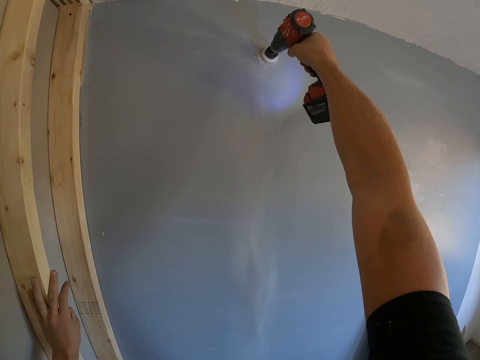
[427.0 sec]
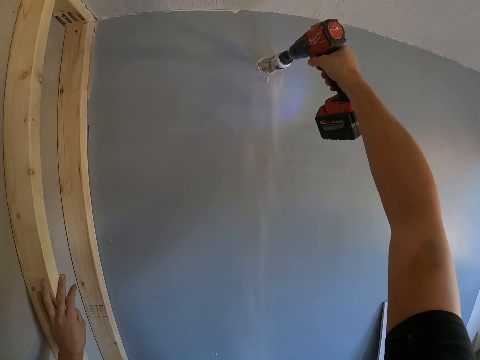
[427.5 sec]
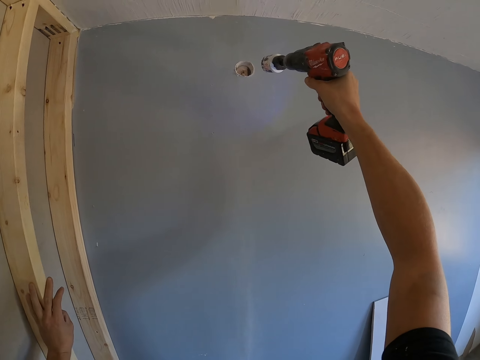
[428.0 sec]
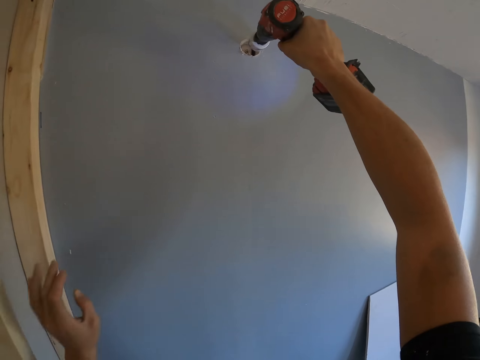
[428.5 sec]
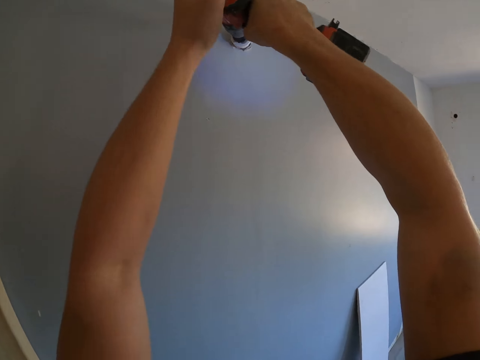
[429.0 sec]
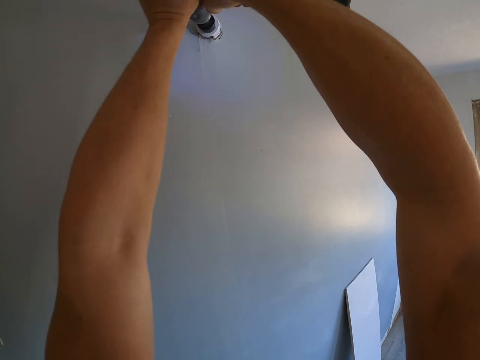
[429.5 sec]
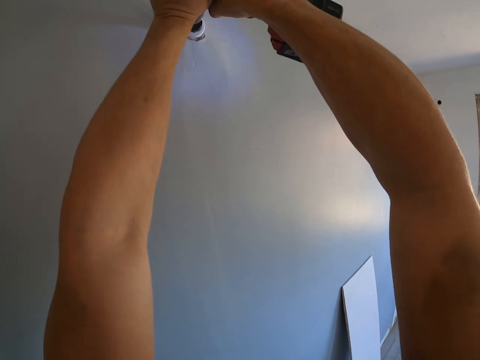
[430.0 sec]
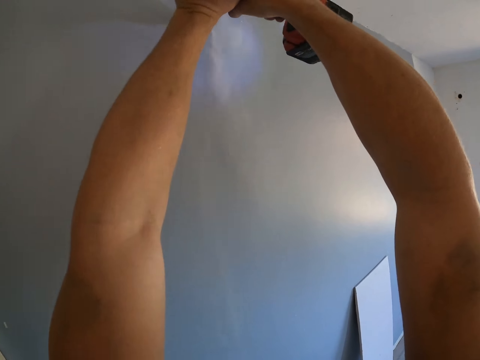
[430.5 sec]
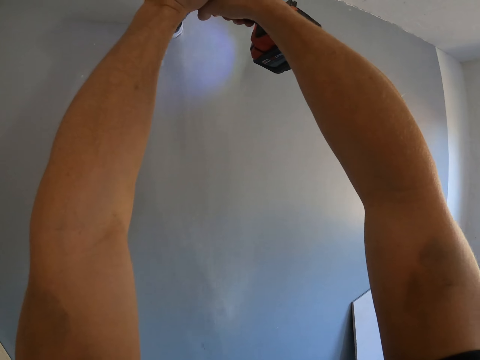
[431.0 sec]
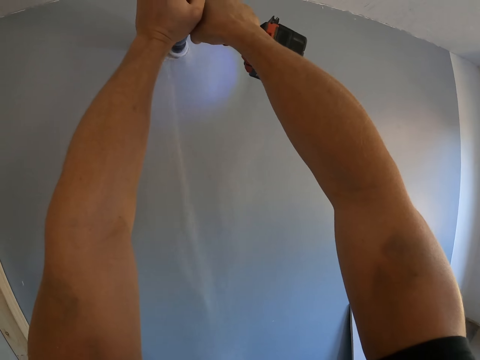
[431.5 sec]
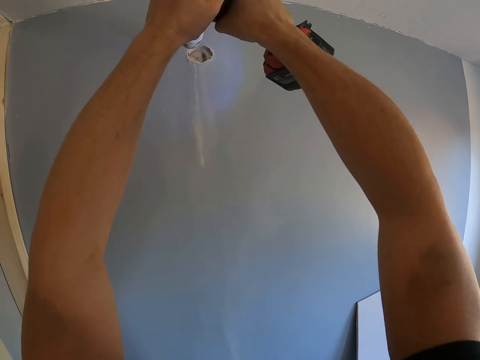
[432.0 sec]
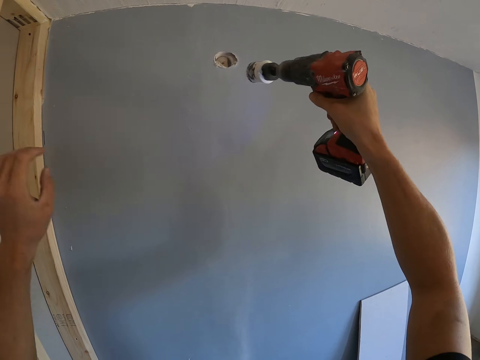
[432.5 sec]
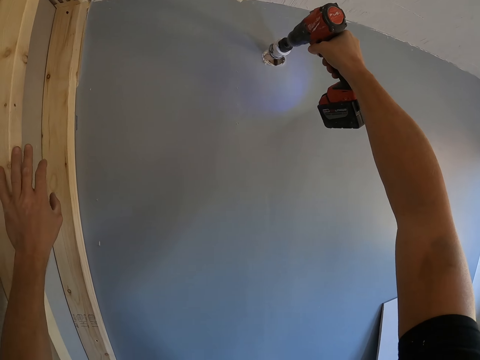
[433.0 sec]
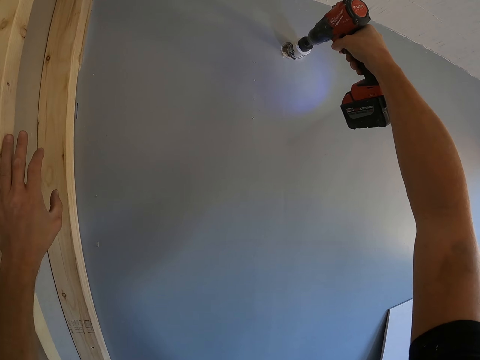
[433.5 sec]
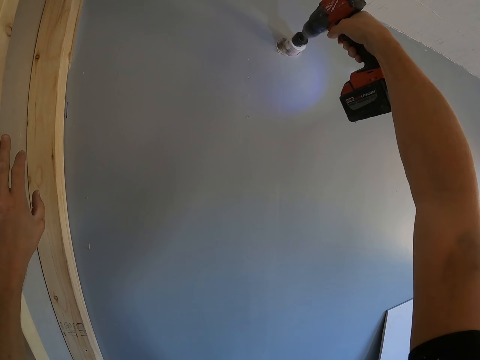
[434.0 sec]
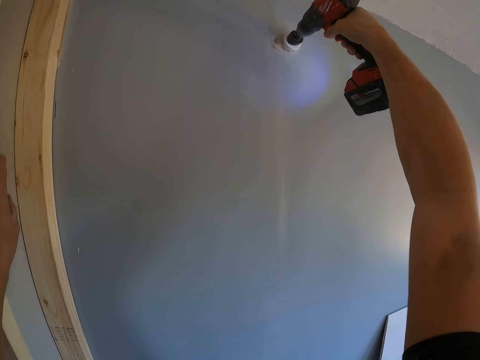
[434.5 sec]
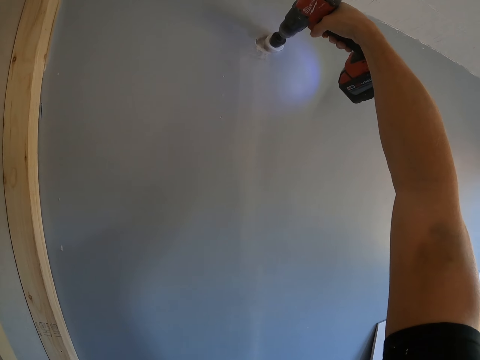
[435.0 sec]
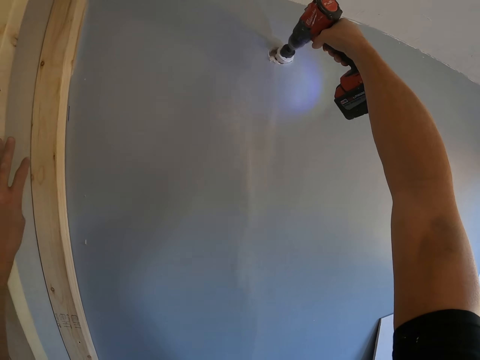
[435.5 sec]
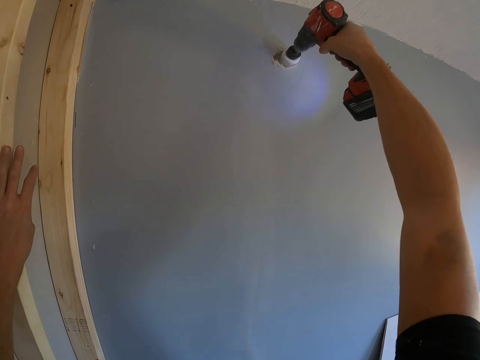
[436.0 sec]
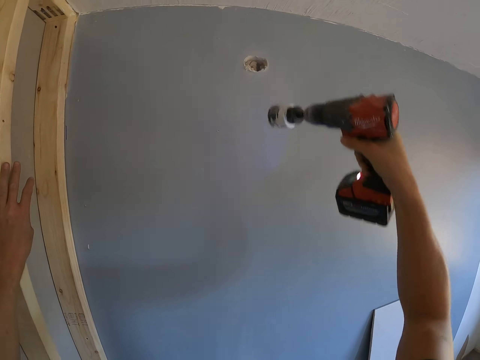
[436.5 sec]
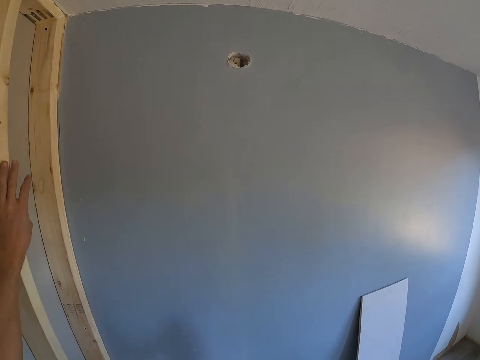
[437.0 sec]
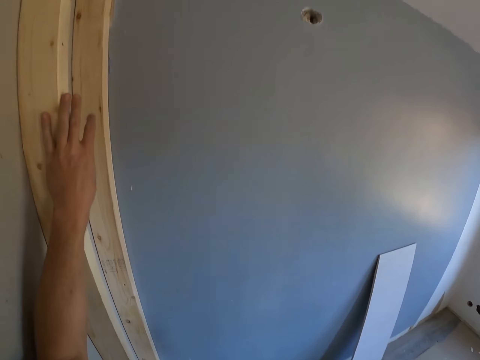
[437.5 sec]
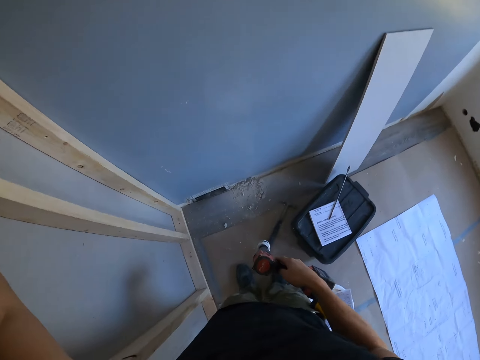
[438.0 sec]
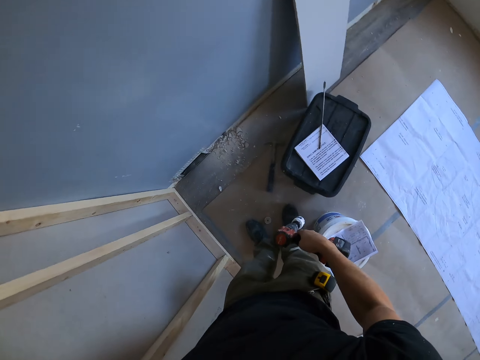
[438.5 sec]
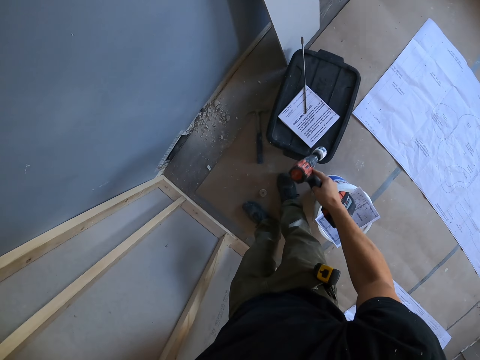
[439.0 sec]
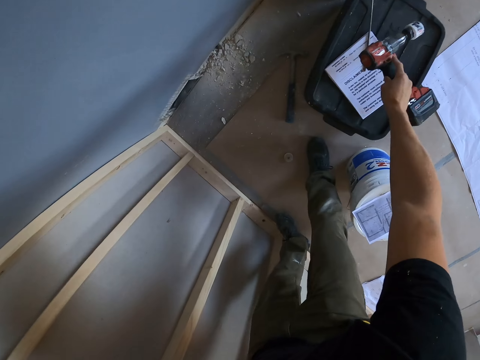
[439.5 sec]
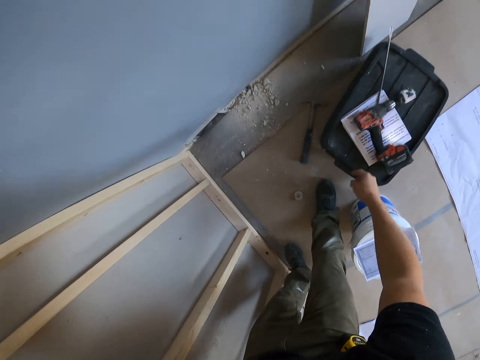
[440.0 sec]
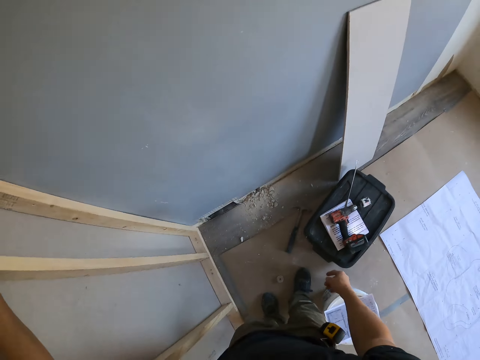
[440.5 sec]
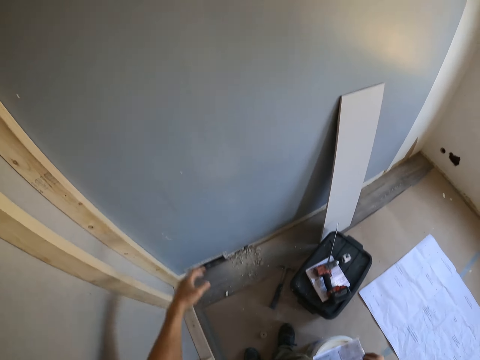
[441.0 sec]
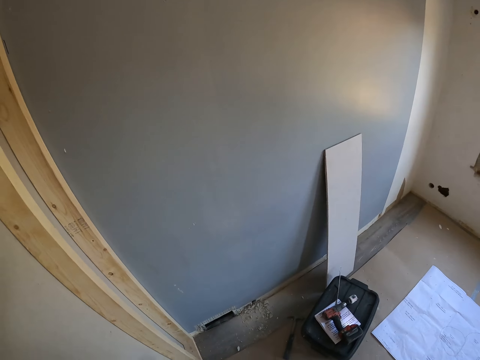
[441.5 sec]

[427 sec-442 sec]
The camera wearer stops to drill the wall. They drill the wall with the hand drill. They stop to drill the wall. They drill the wall with the hand drill. They stop to drill the wall. They place the hand drill on a bag.

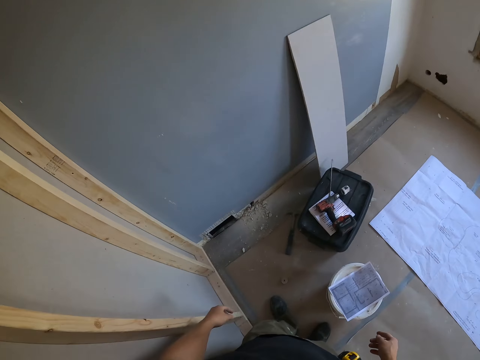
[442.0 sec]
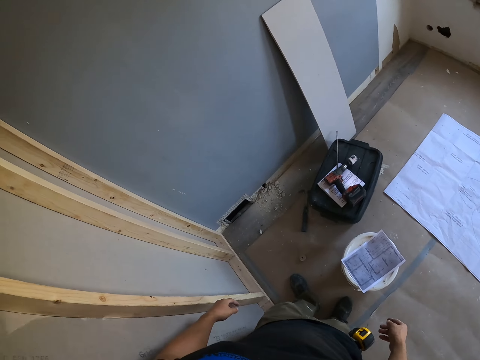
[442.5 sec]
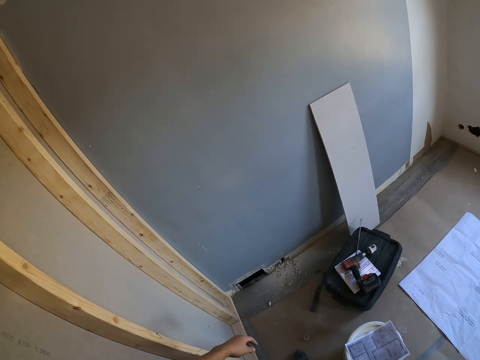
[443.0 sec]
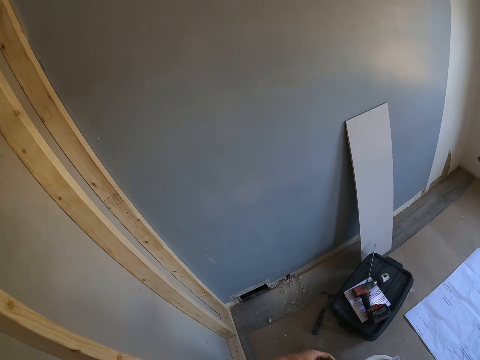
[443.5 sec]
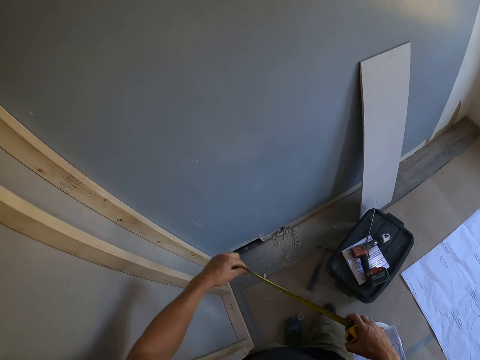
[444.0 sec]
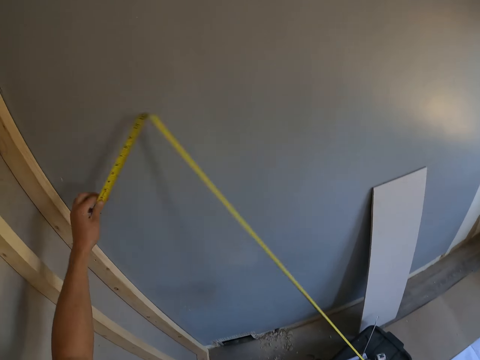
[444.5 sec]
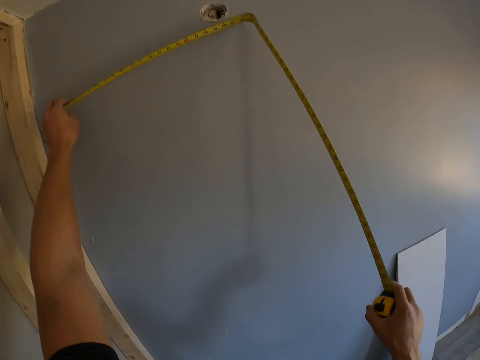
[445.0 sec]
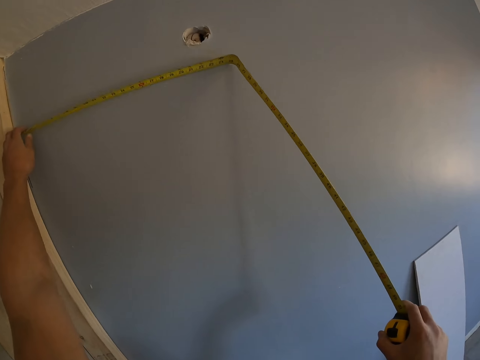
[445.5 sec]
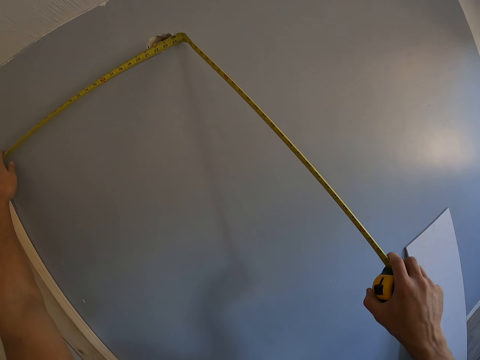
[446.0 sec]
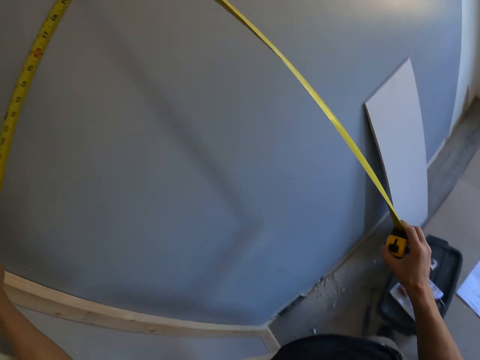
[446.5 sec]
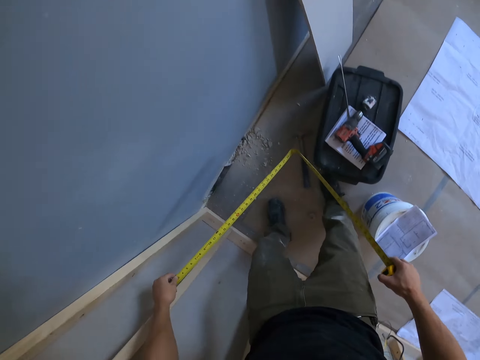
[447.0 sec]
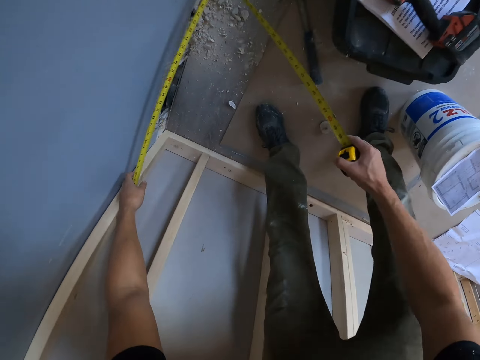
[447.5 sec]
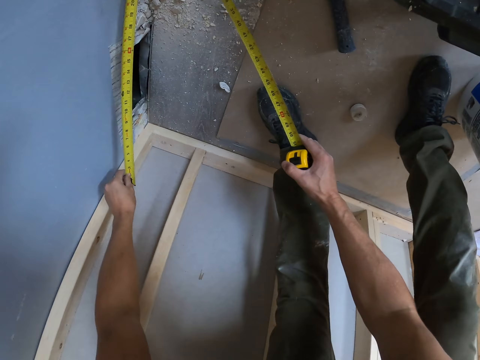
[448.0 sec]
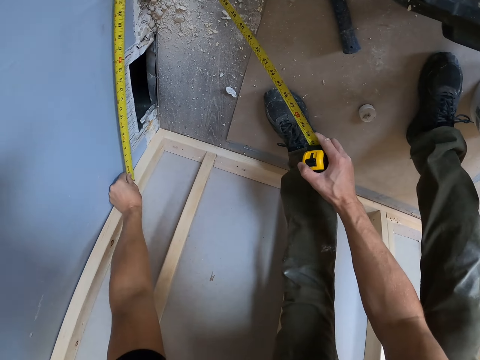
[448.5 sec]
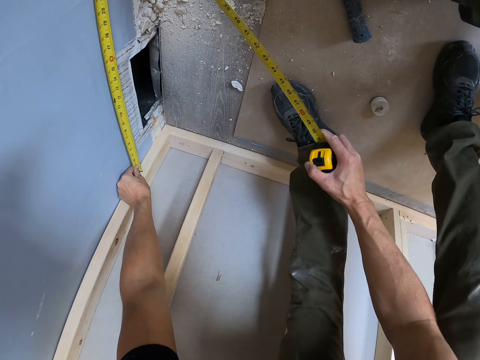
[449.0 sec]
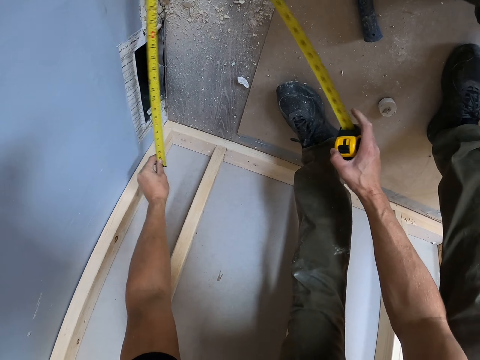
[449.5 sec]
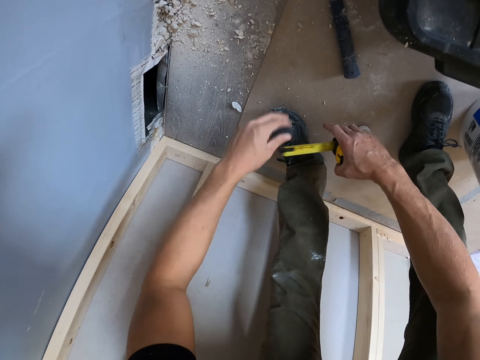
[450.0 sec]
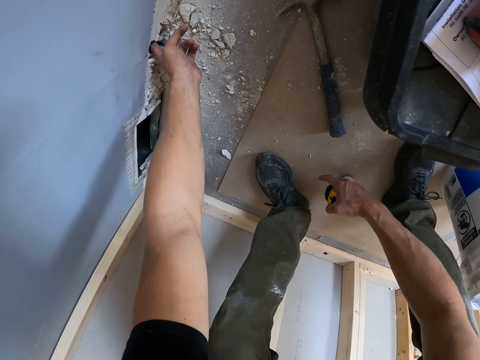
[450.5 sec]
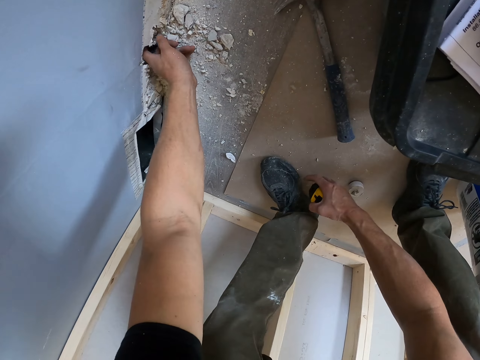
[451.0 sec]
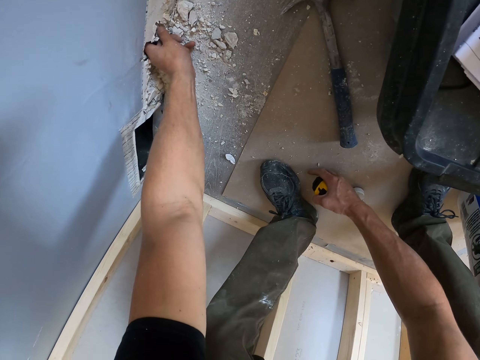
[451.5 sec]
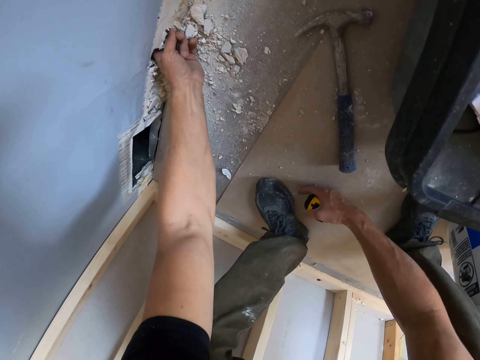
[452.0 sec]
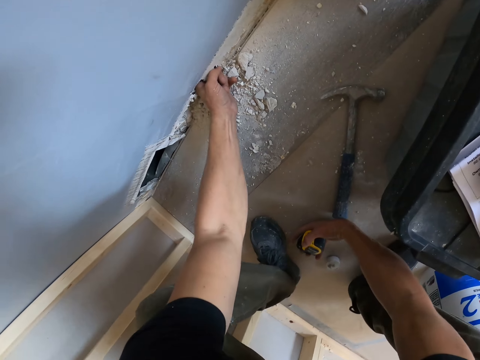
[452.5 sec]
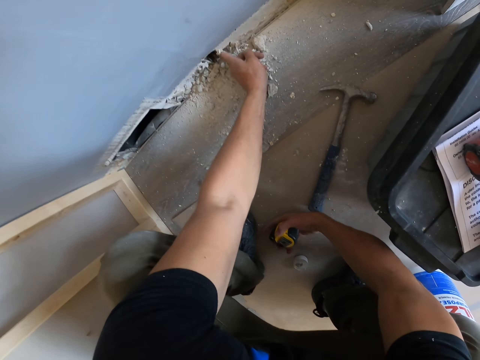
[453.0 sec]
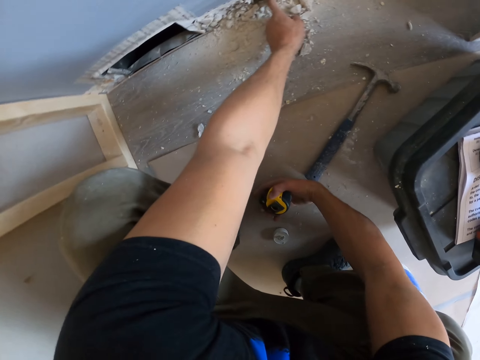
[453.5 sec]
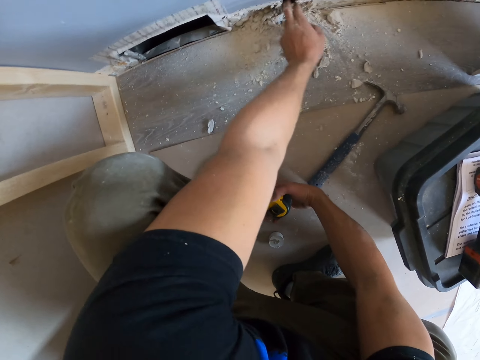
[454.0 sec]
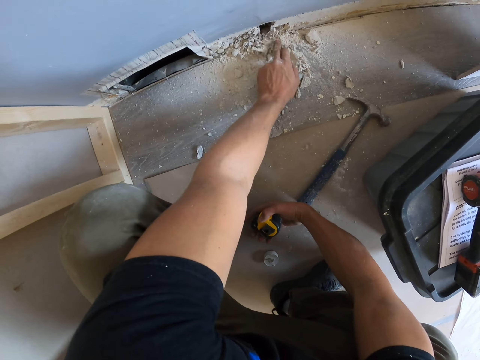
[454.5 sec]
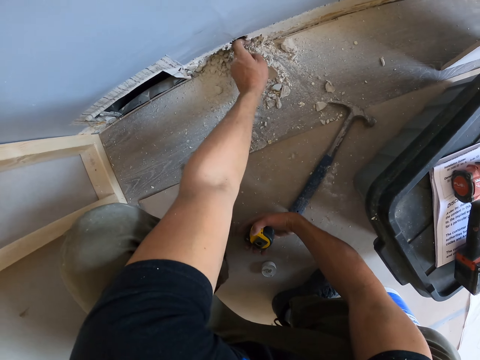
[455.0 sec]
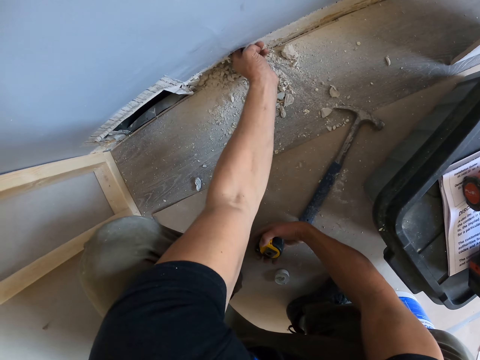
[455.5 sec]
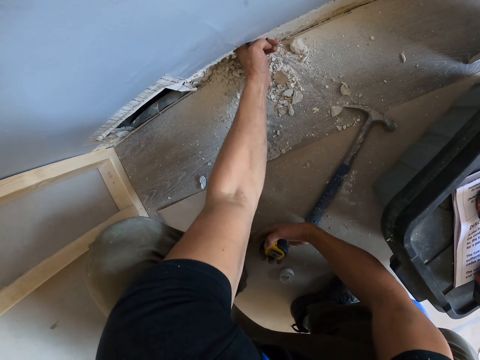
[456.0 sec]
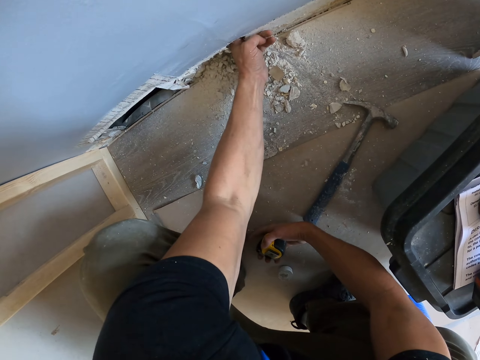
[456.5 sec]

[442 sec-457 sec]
The camera wearer looks at the wall. He pulls the tape measure from the case. He measures the wall with the tape measure. He measures on the wall. He removes sand from the hole on the wall with his hand.
